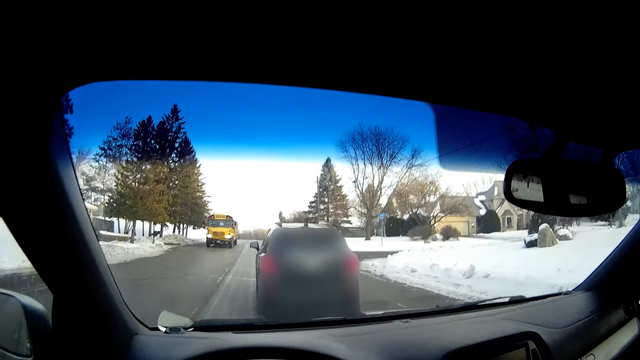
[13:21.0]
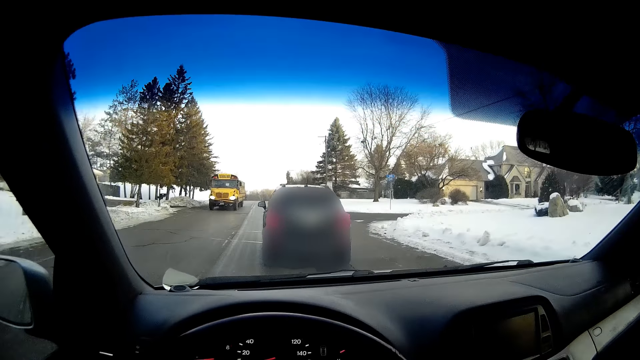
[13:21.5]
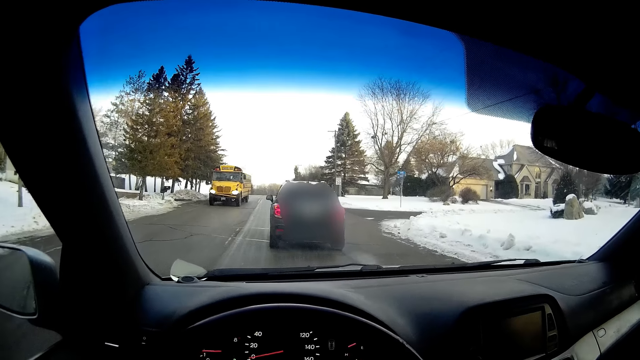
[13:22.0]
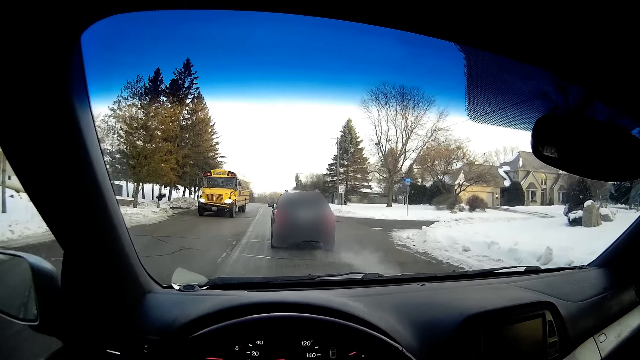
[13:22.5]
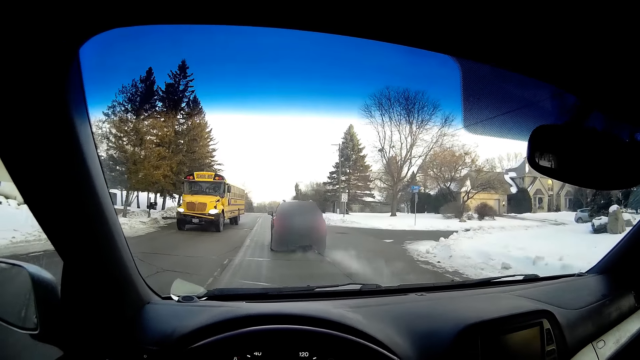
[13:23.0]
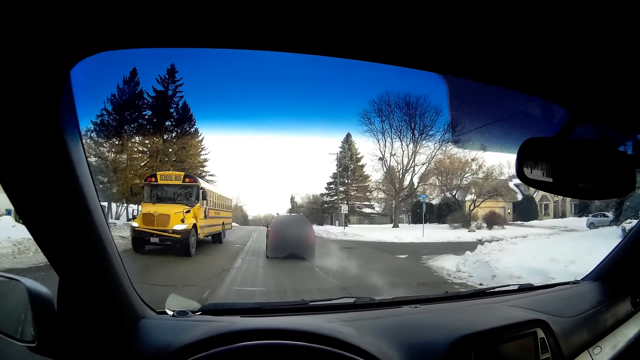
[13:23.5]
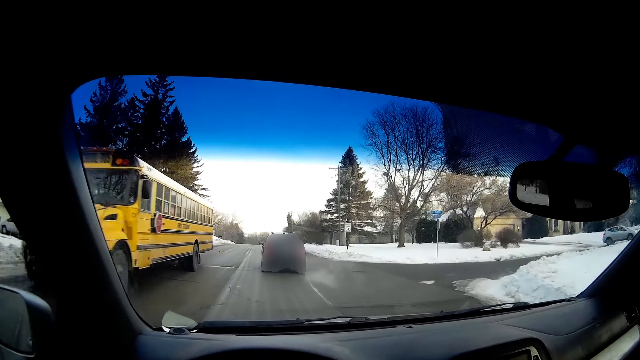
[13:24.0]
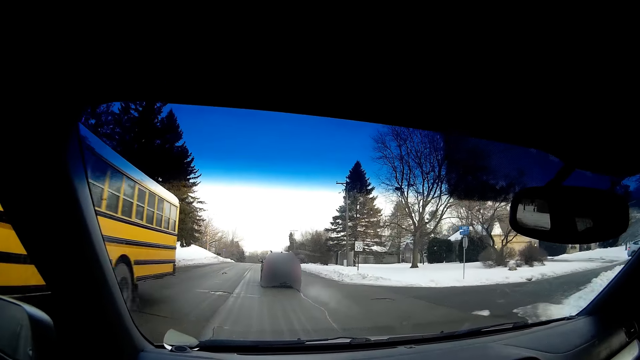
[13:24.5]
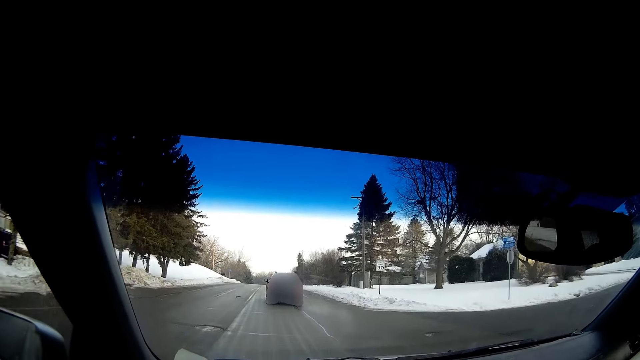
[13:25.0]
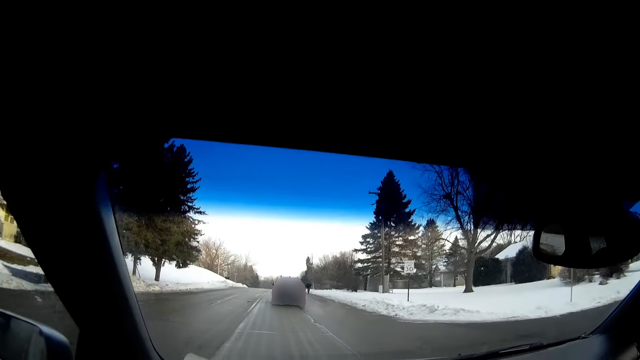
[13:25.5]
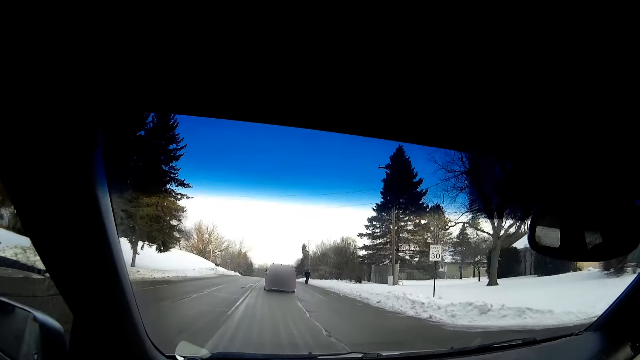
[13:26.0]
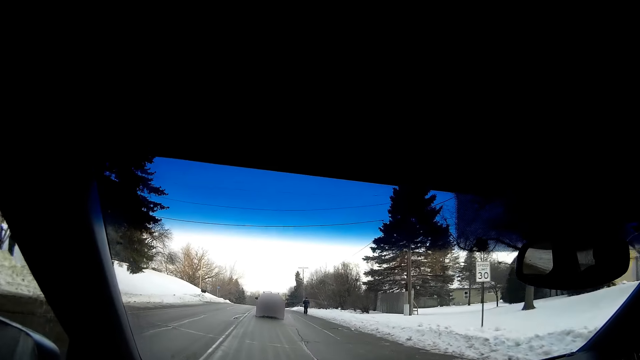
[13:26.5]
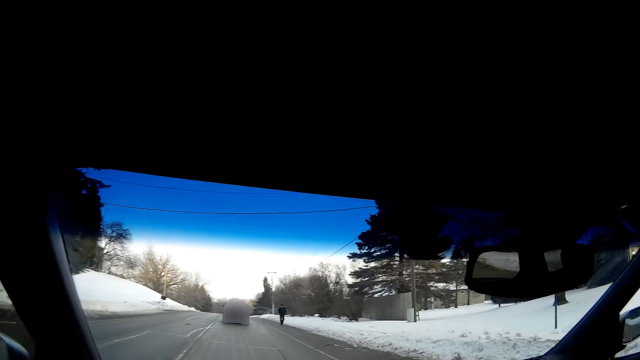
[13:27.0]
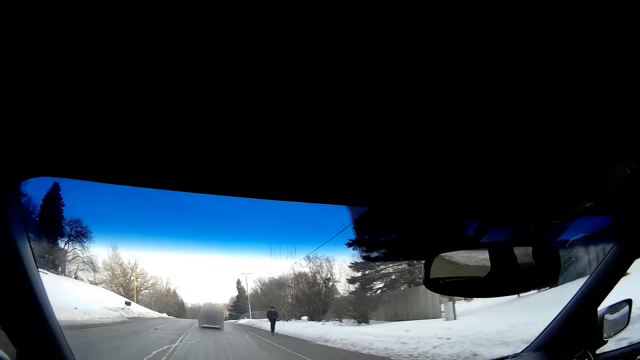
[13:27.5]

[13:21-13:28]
The camera wearer drives the car.

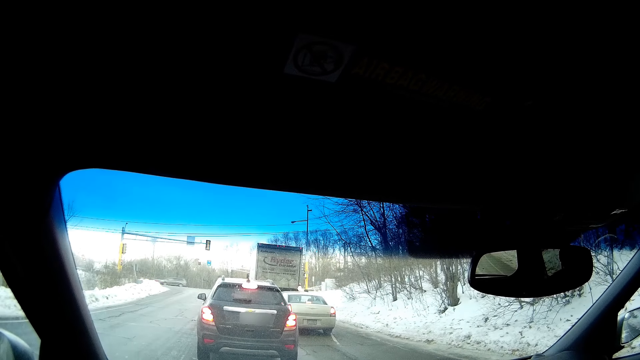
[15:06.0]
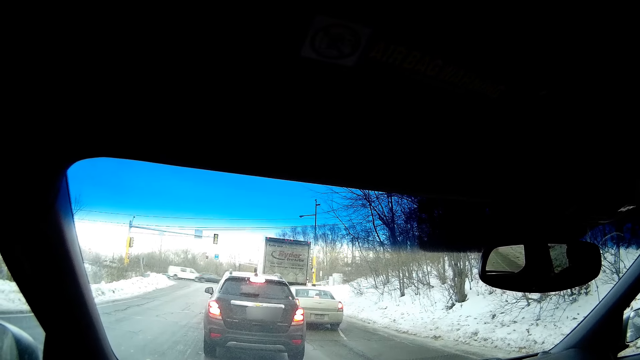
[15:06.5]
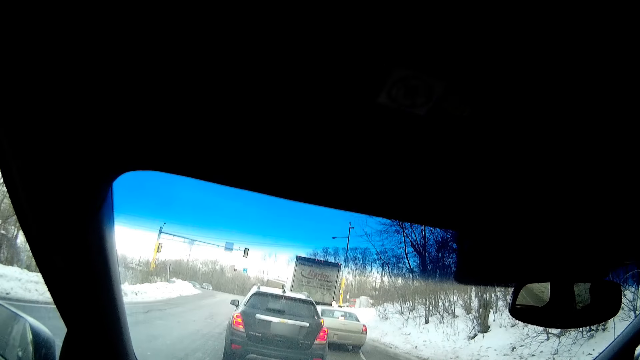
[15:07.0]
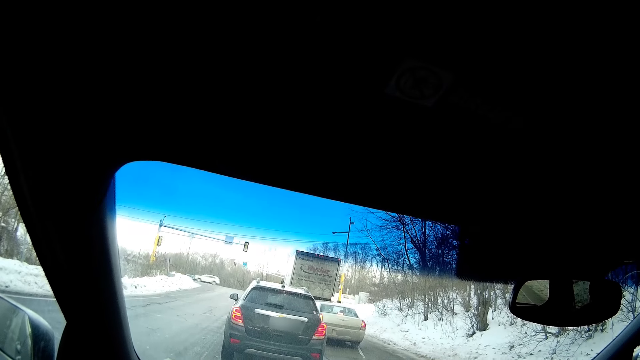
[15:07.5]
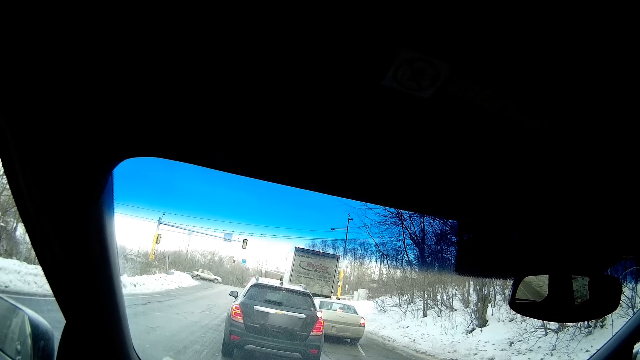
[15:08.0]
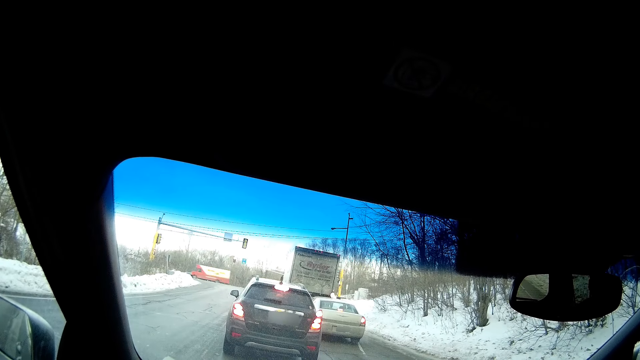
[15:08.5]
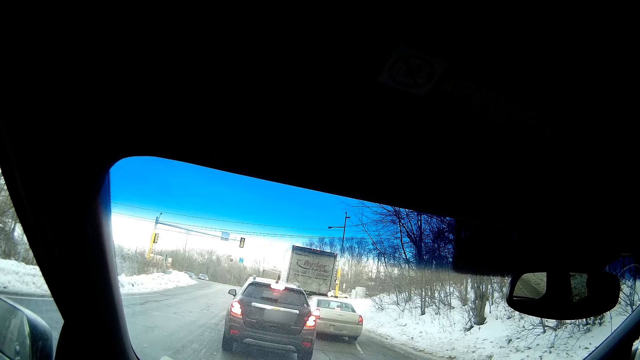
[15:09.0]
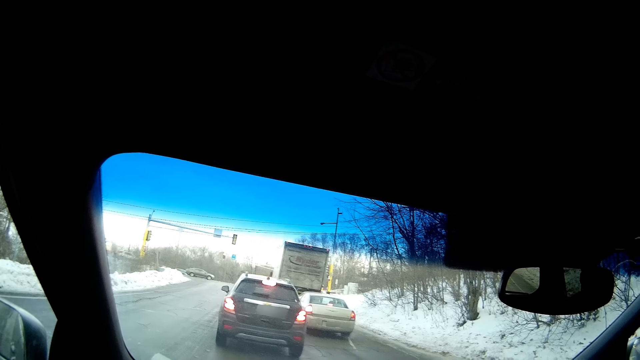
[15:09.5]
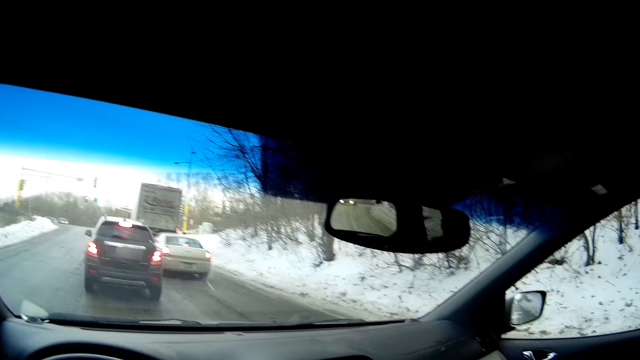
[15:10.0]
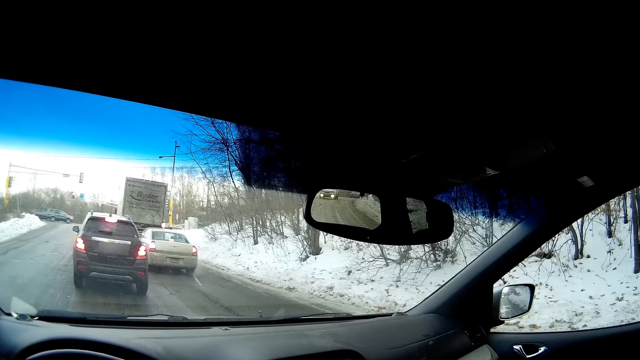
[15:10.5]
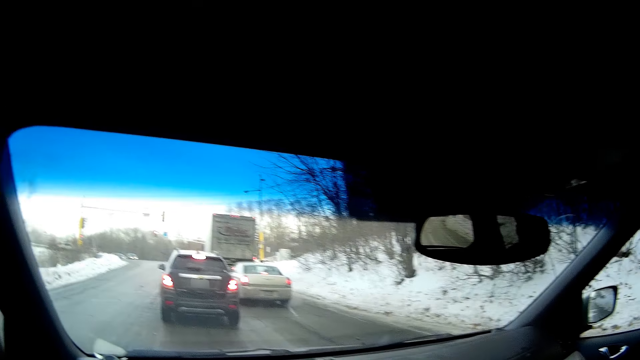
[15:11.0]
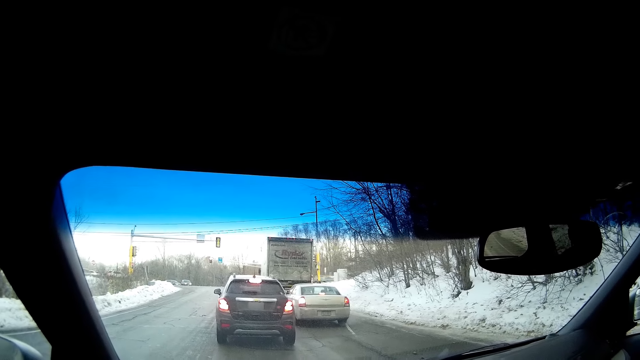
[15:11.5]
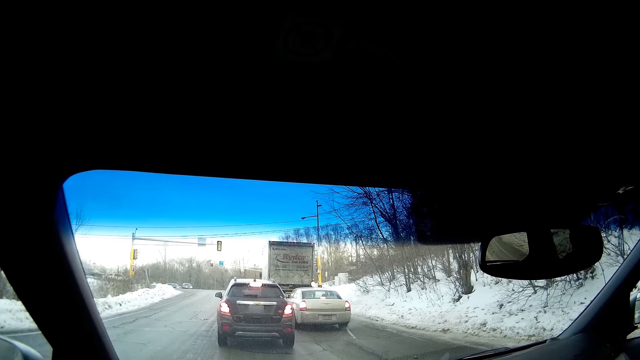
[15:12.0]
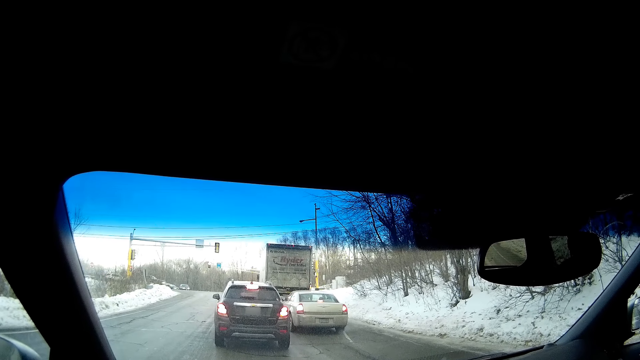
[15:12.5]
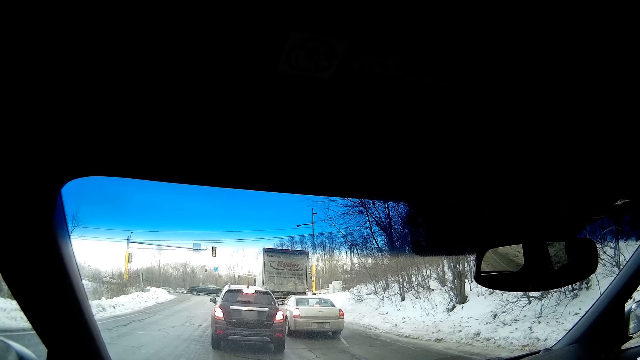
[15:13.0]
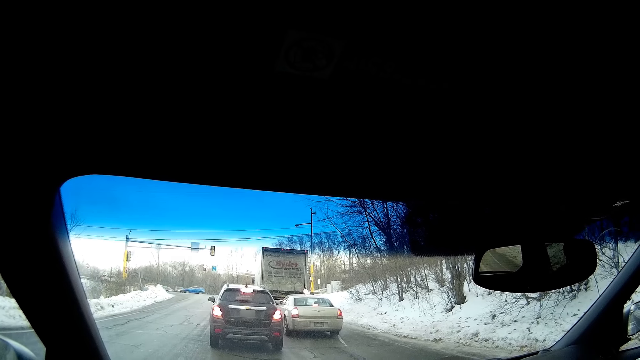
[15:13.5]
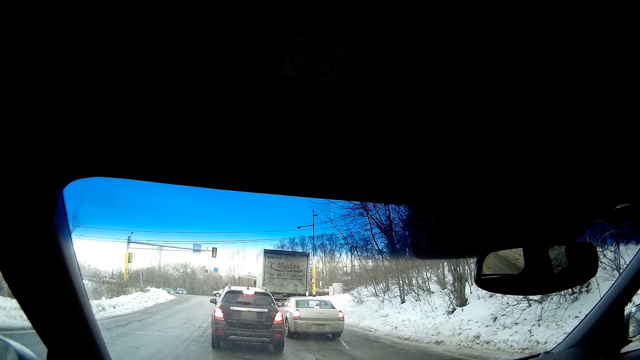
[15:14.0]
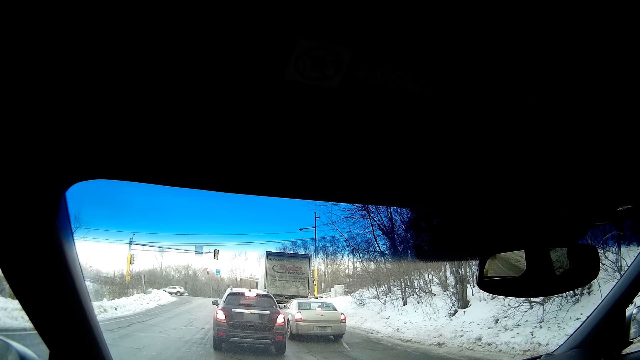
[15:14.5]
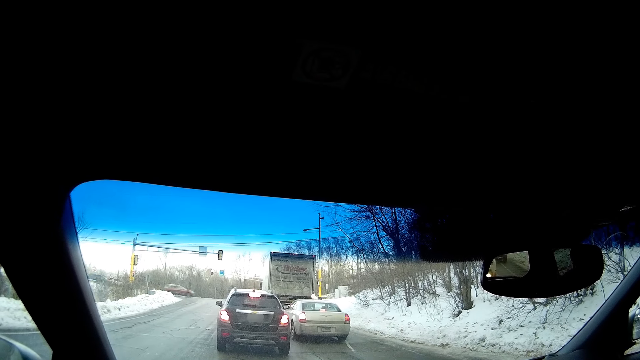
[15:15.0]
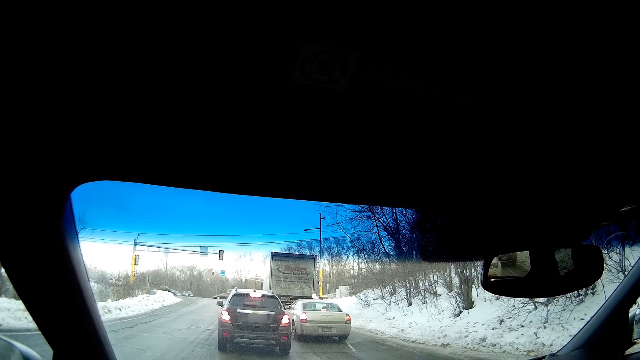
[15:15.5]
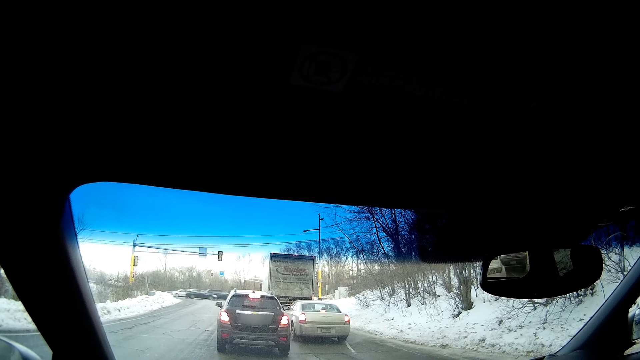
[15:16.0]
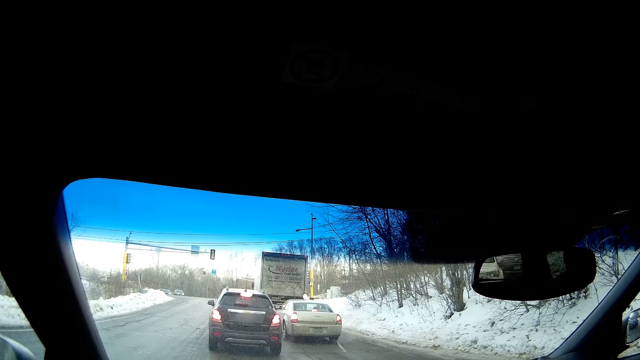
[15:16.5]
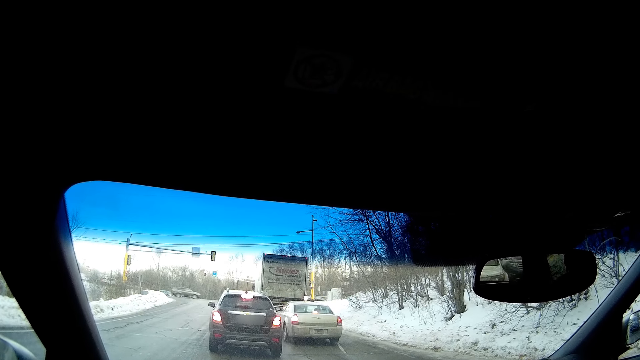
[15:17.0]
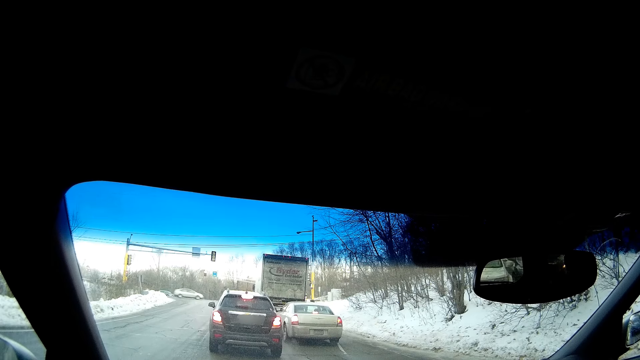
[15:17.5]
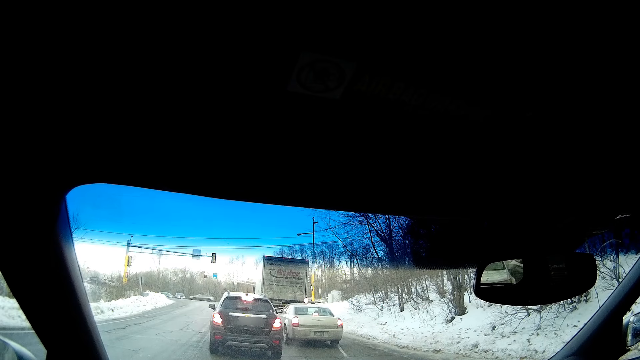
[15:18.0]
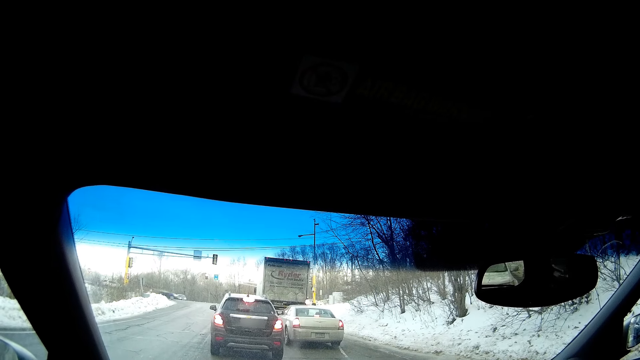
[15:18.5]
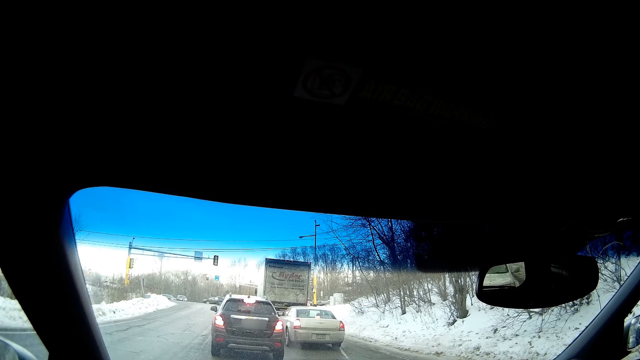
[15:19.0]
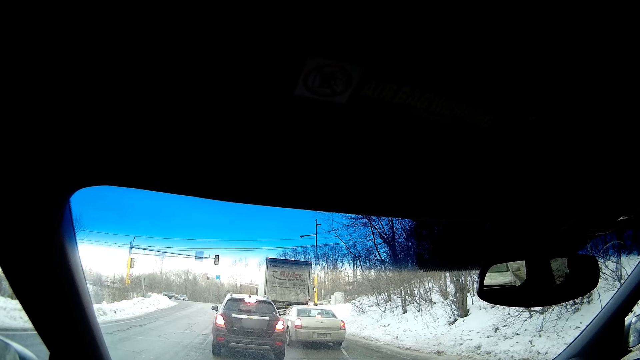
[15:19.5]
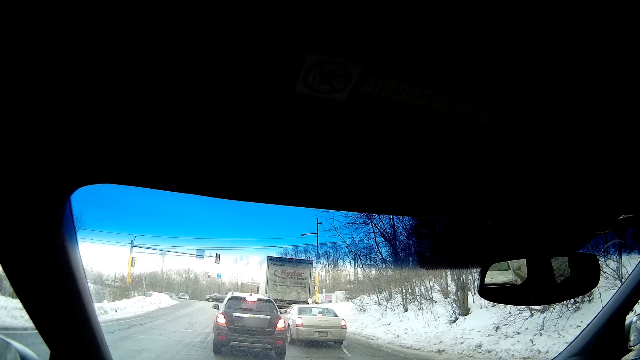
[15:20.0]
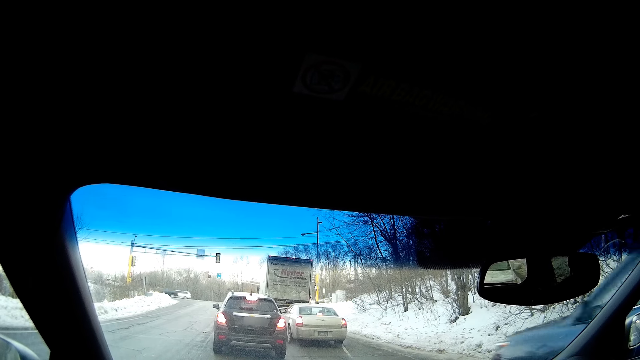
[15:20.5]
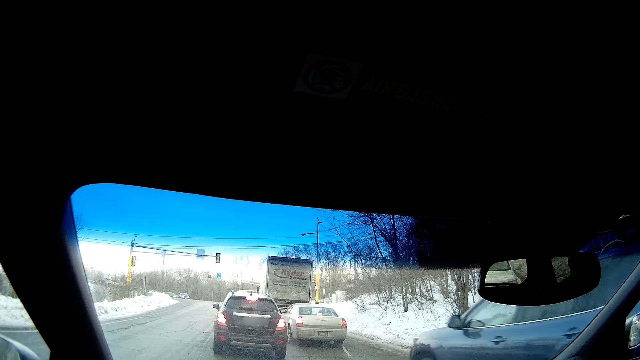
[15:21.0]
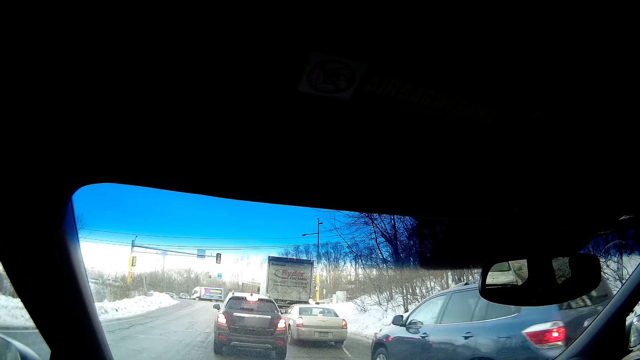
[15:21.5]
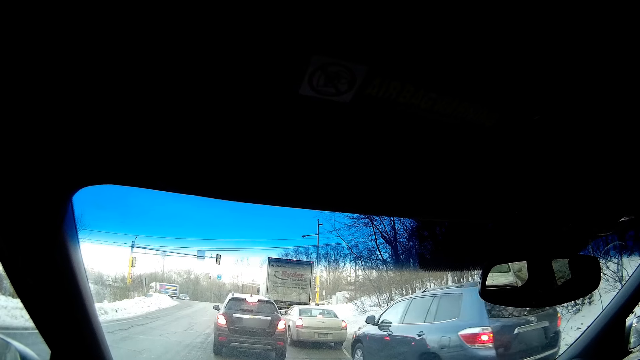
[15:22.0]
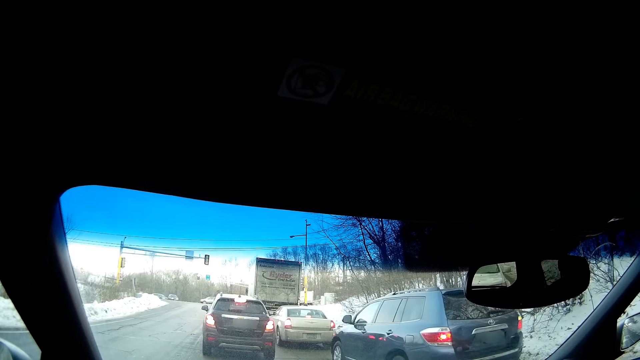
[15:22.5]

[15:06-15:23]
The camera wearer stops a car.
